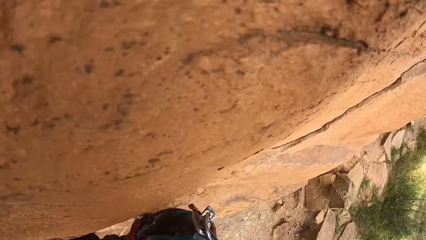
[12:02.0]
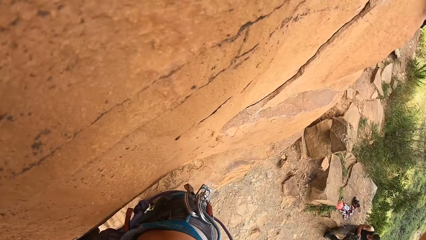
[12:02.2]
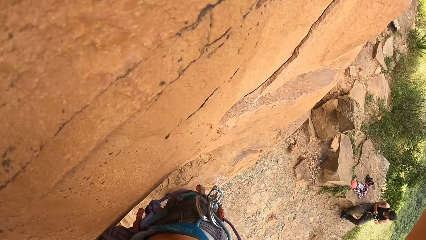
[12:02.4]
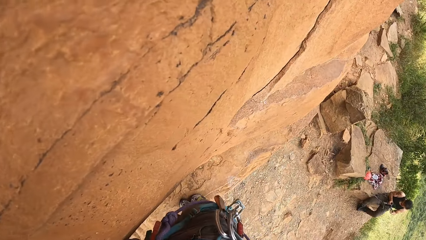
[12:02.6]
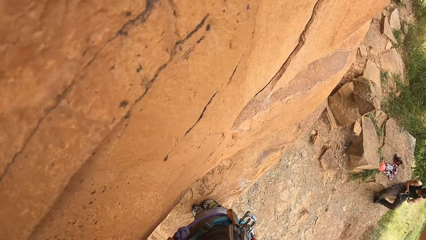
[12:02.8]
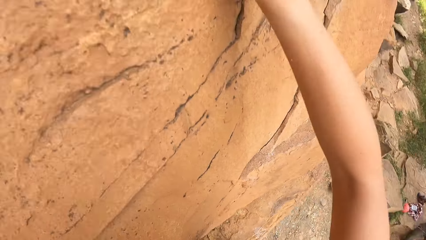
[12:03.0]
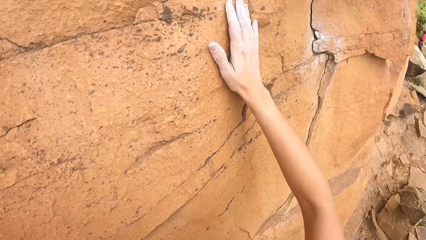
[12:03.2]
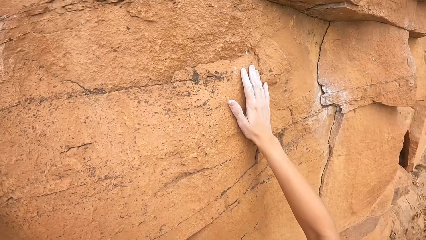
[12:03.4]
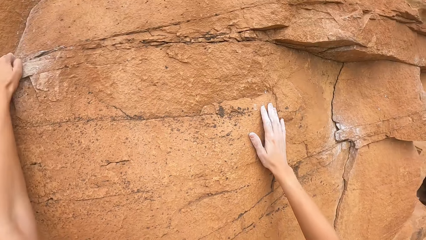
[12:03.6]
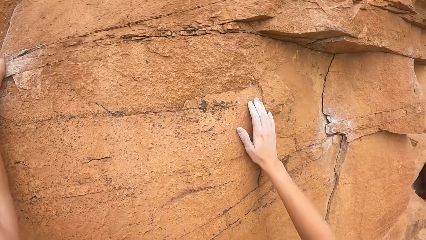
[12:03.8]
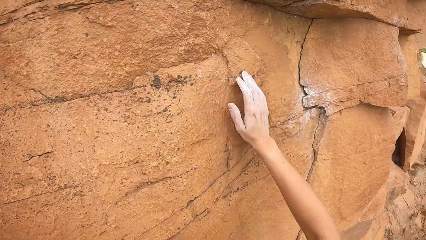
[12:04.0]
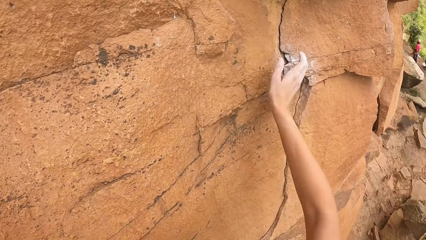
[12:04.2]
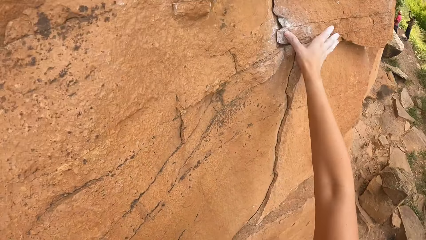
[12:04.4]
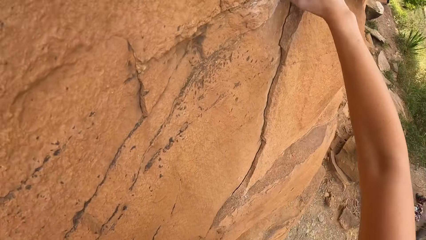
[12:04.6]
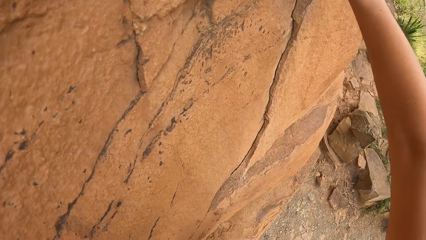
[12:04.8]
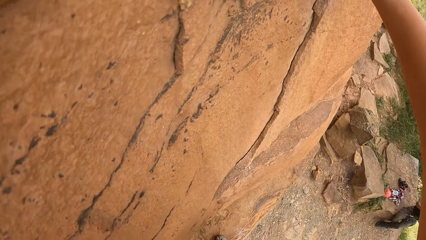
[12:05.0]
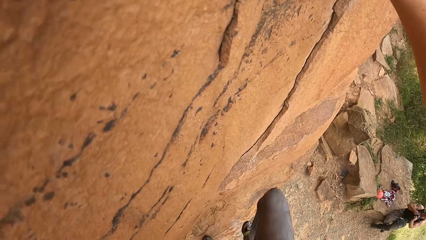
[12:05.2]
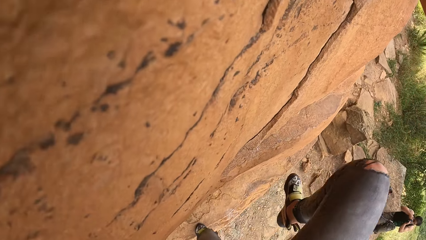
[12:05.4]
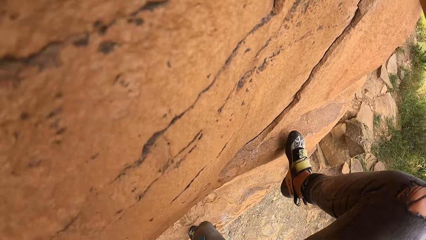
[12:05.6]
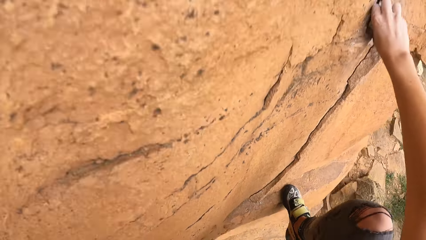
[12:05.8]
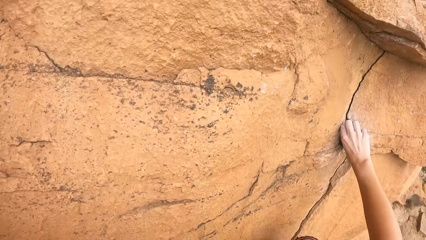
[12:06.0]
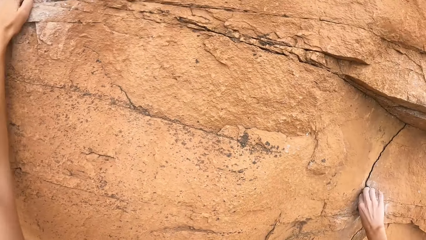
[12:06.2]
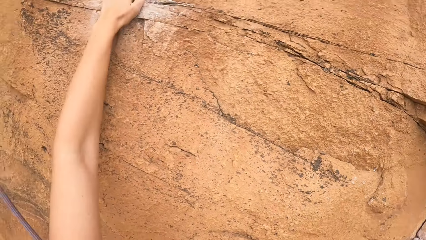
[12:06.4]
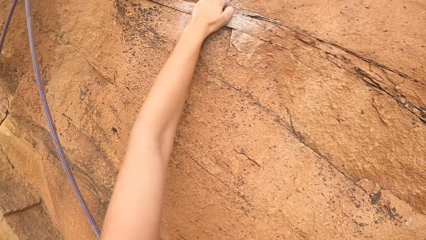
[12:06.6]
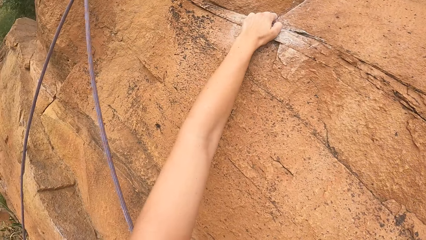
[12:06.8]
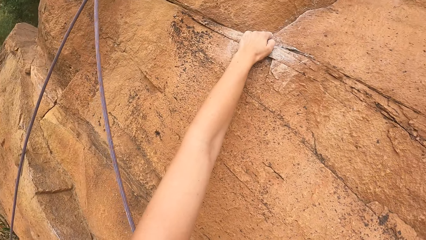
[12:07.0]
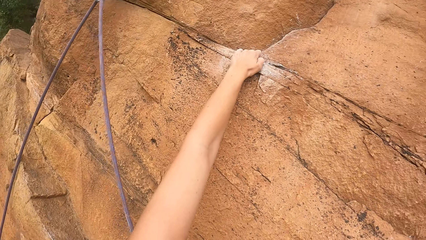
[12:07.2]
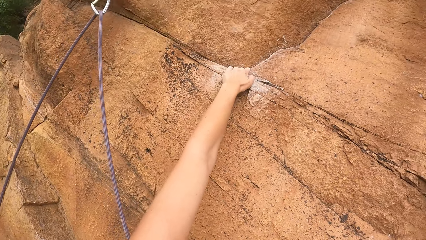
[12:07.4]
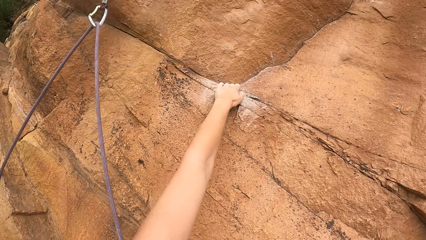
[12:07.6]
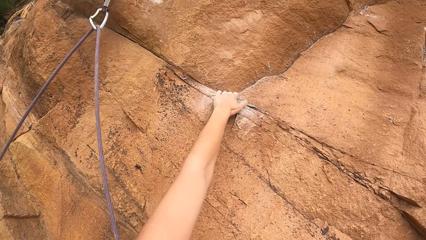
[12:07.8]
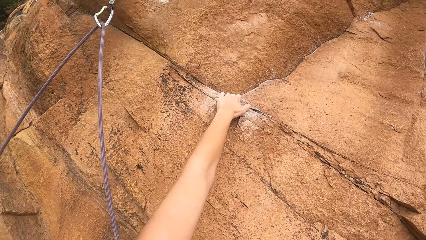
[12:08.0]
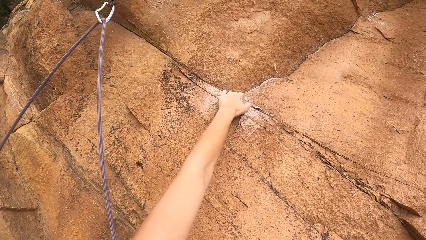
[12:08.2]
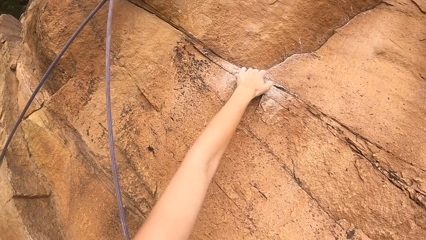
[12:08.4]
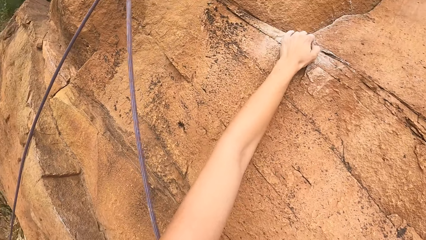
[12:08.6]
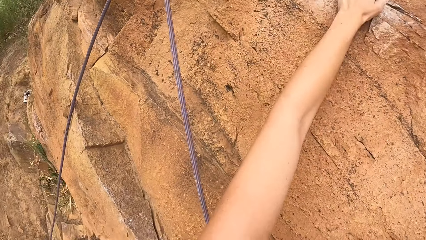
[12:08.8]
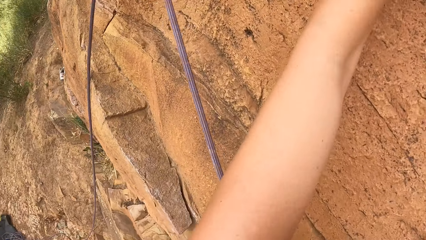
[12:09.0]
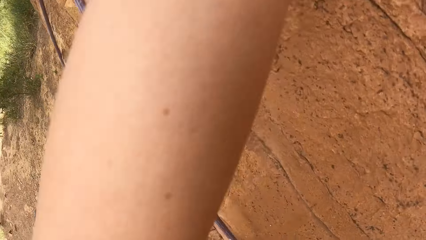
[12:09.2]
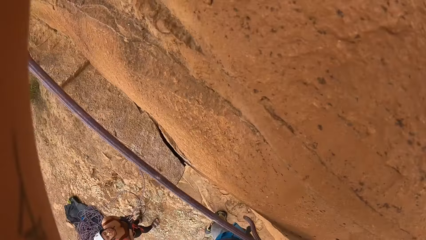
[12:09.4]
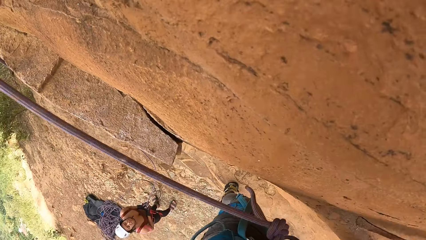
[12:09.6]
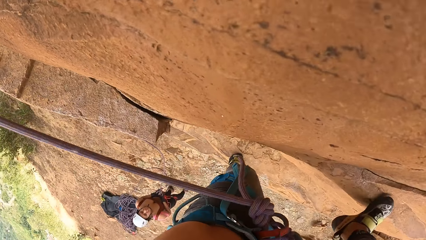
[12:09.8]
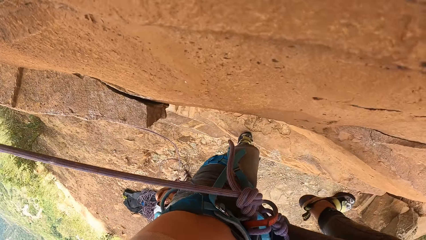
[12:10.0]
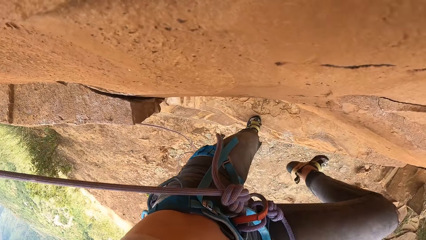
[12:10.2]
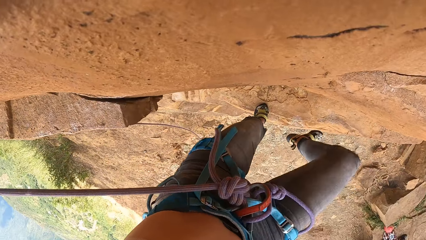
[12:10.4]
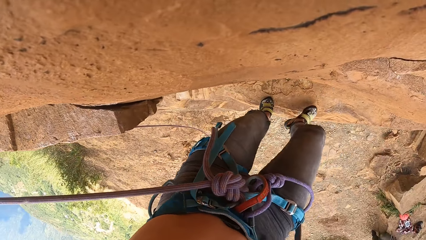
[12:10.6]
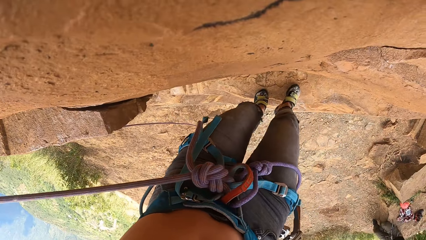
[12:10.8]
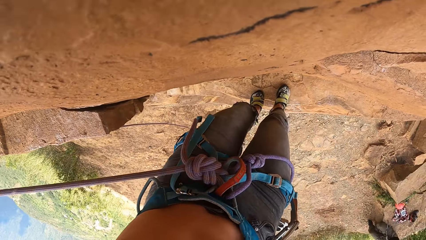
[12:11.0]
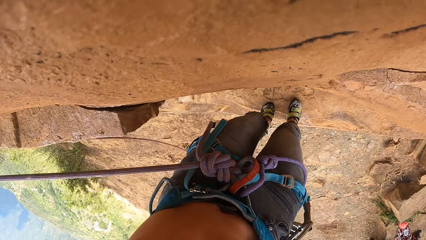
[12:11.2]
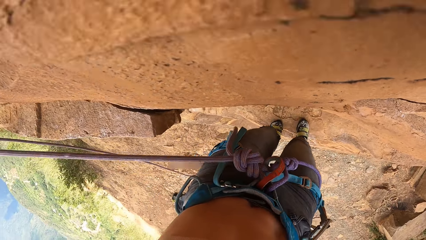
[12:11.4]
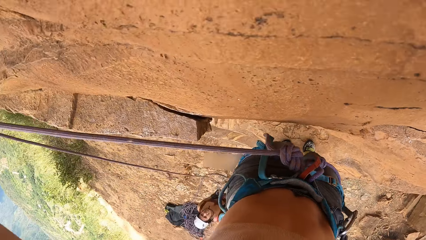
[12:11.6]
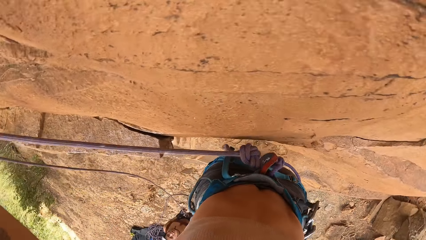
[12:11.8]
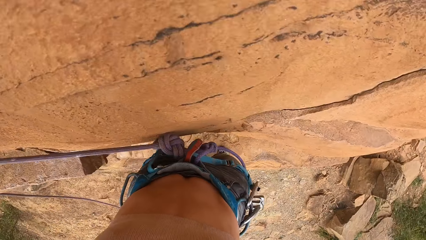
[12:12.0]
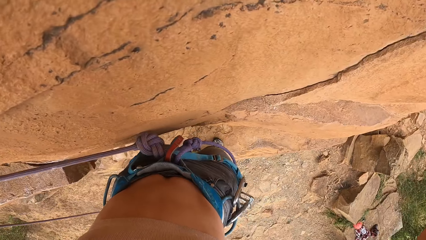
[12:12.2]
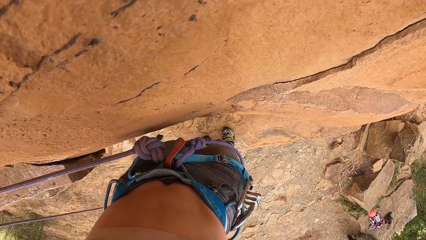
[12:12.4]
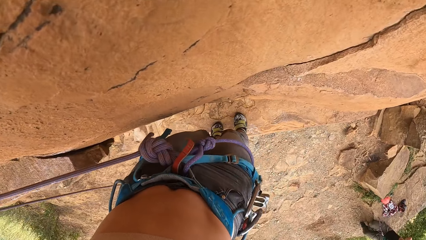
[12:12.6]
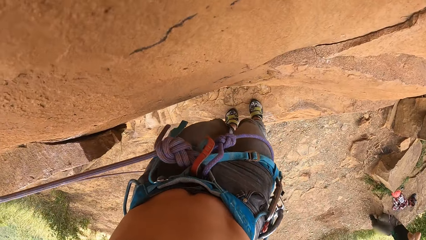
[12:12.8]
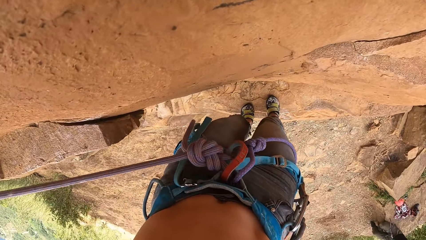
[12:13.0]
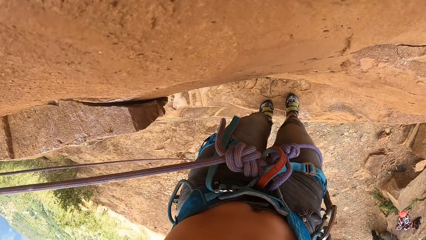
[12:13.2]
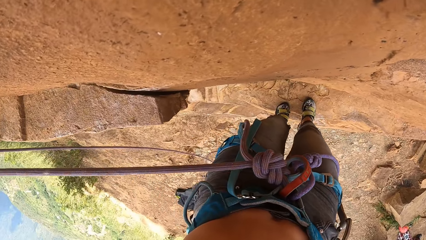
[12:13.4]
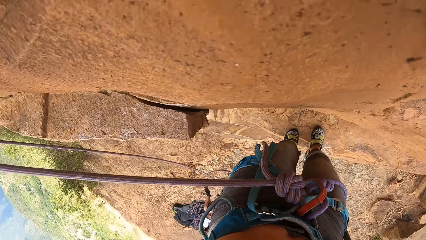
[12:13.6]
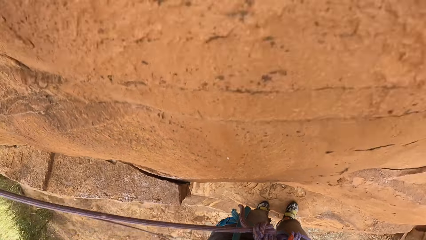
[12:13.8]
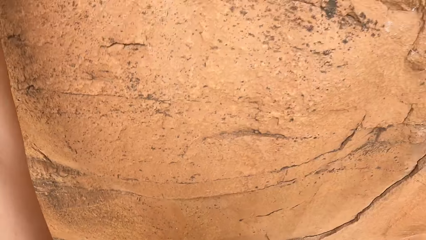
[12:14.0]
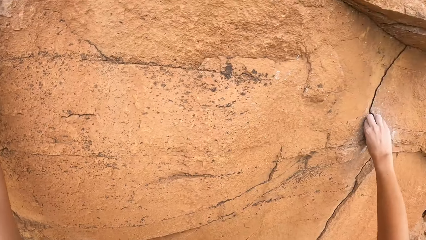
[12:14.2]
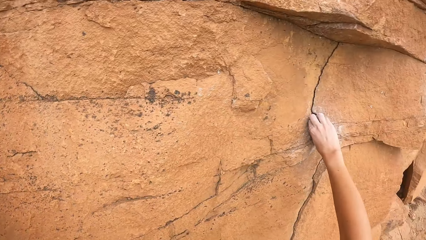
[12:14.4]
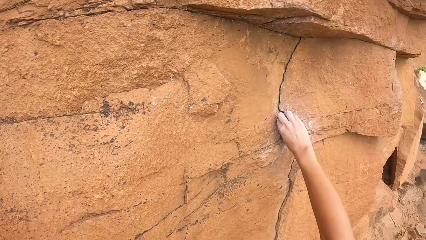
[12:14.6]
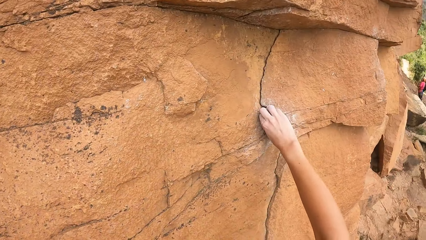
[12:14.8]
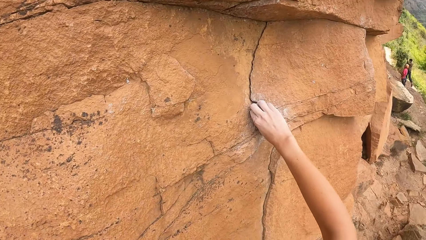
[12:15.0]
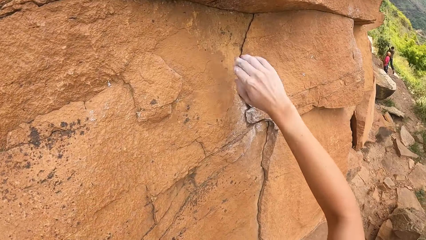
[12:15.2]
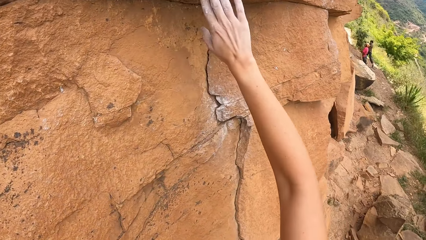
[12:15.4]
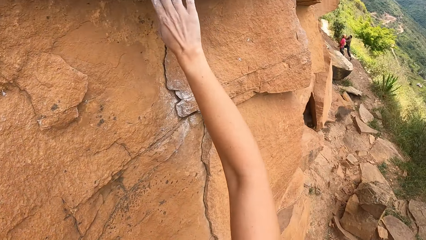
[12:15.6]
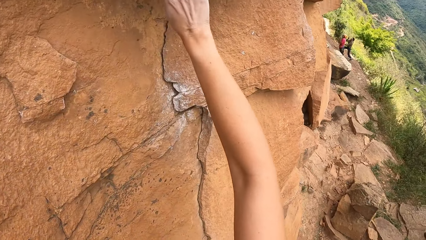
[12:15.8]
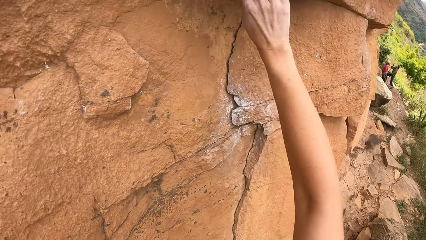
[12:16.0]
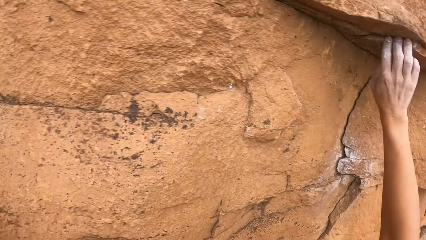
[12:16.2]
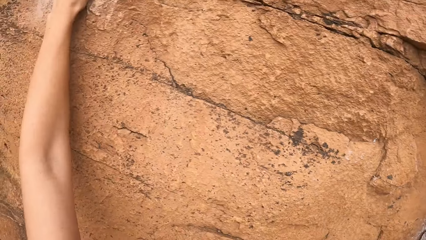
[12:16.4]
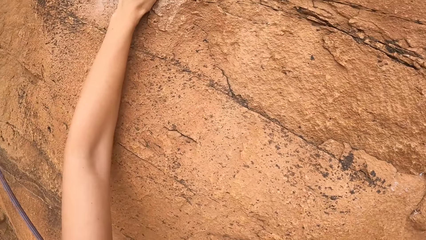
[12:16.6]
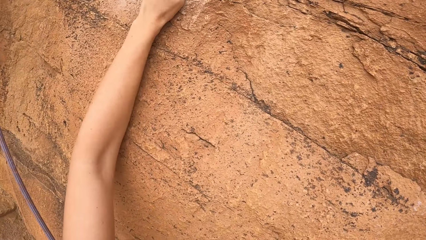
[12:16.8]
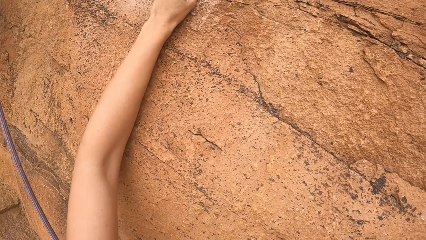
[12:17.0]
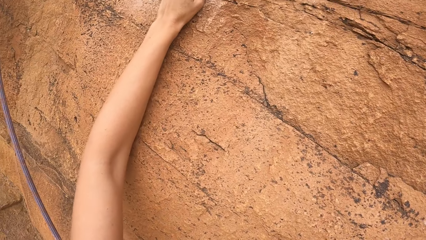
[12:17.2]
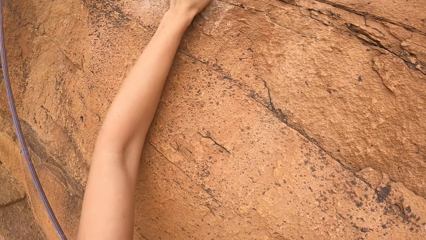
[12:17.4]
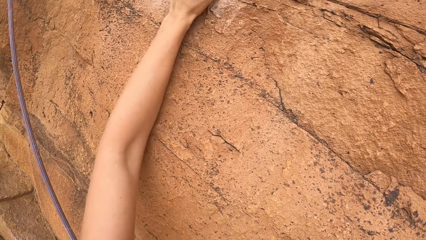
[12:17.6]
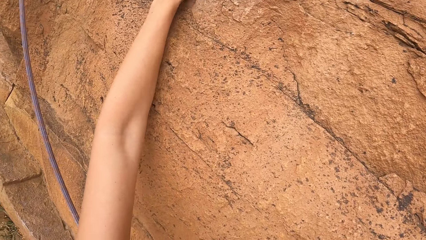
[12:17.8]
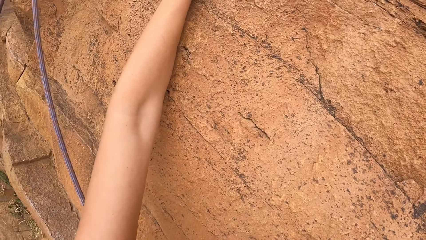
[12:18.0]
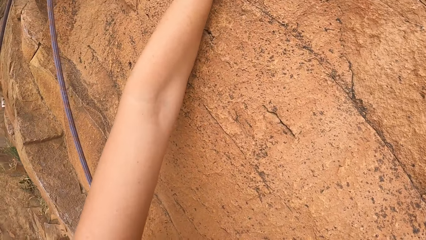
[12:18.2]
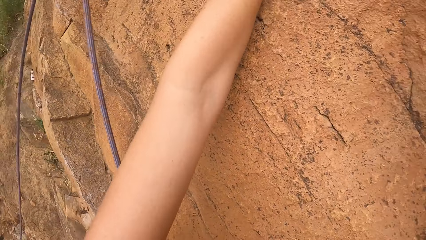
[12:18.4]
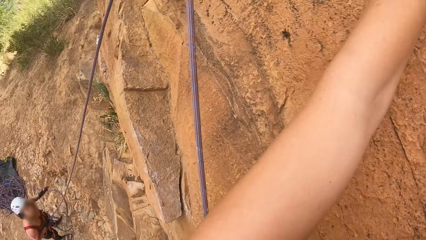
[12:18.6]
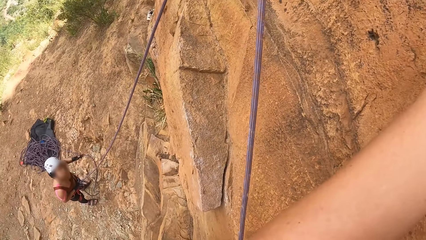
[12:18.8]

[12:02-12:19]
The camera wearer climbs the rock.
